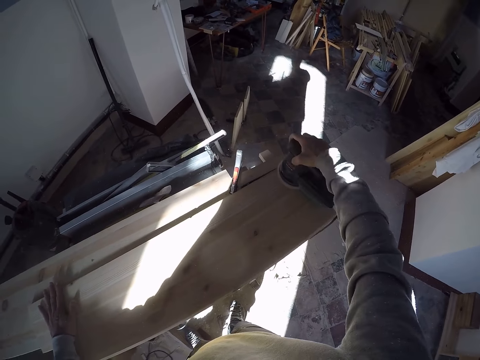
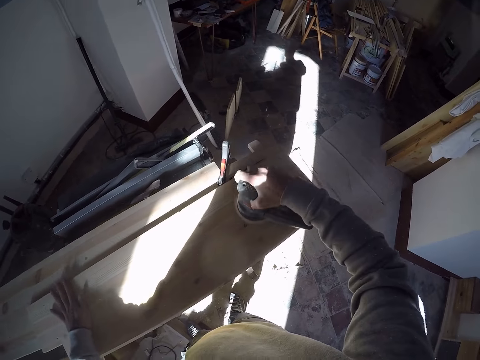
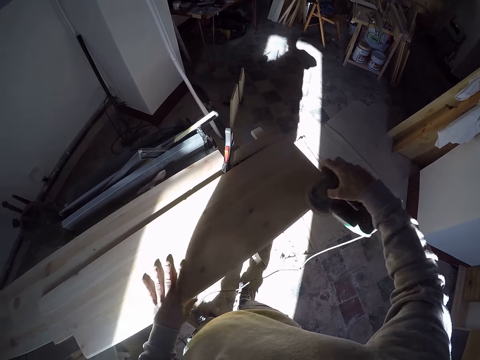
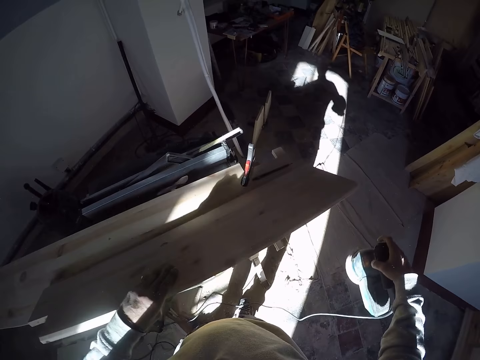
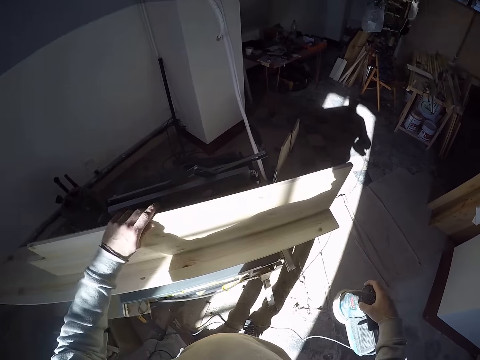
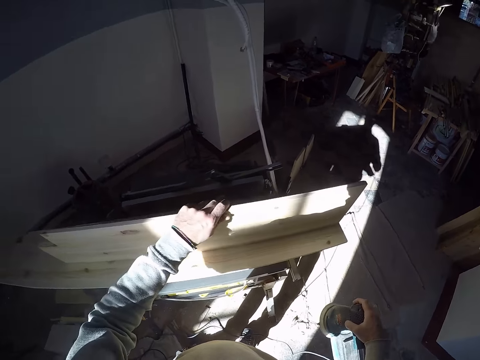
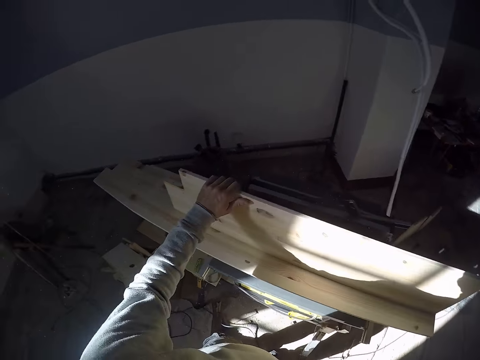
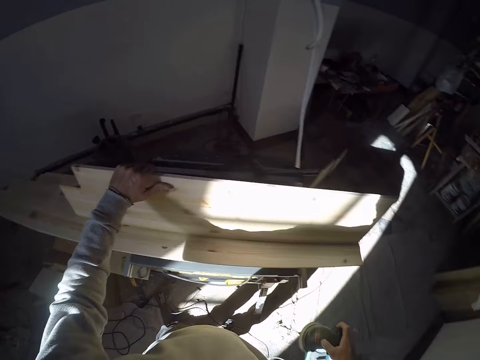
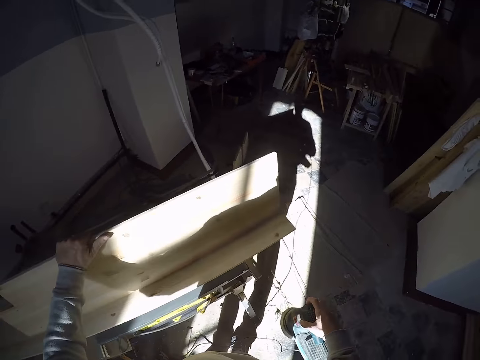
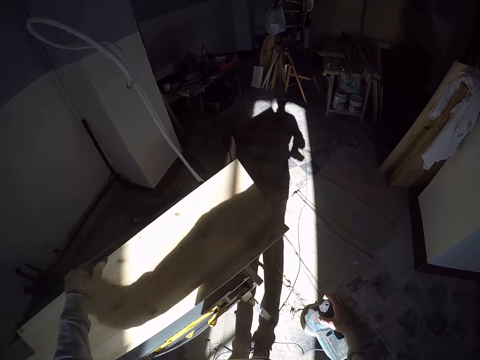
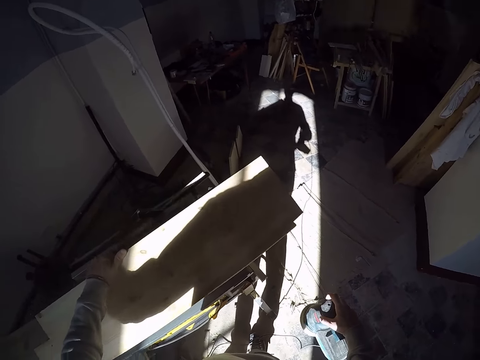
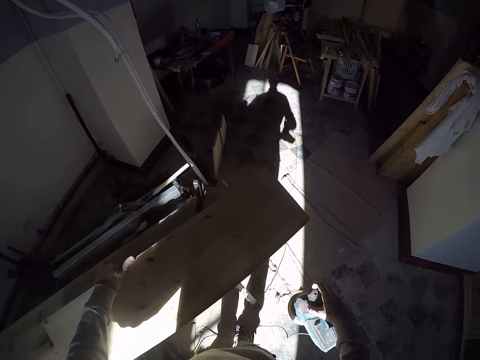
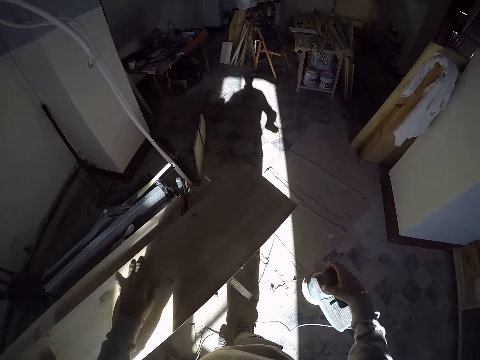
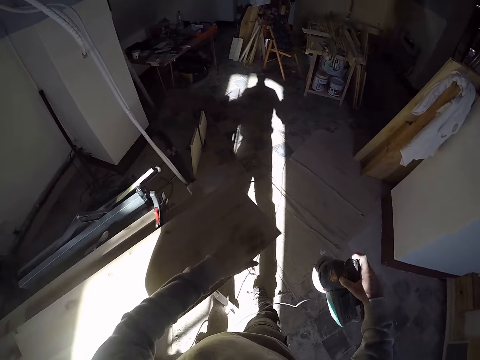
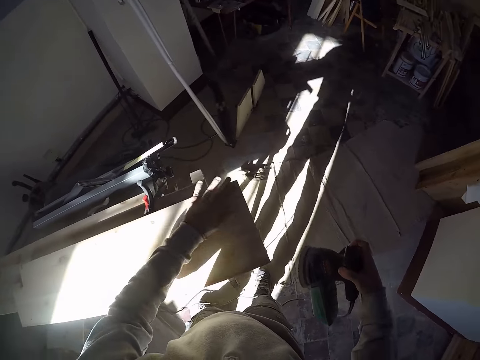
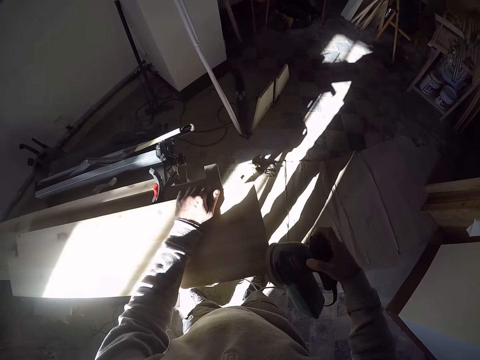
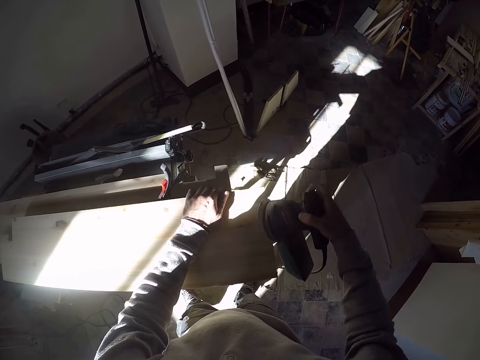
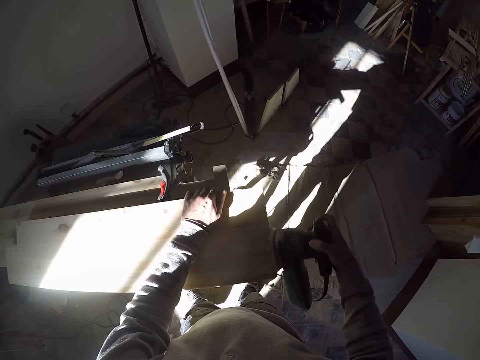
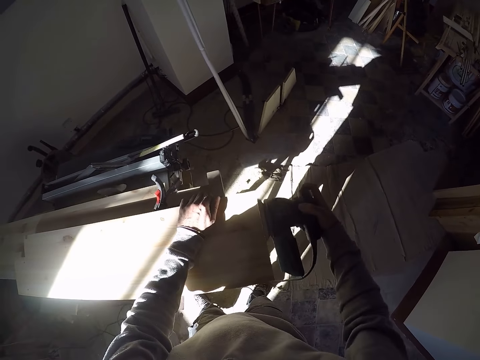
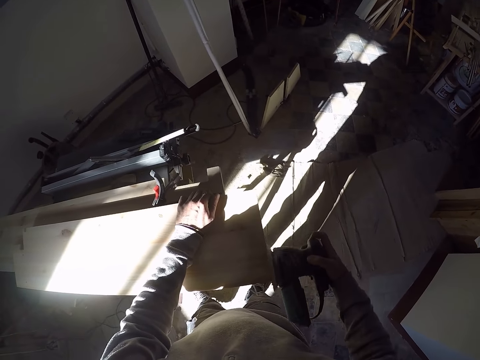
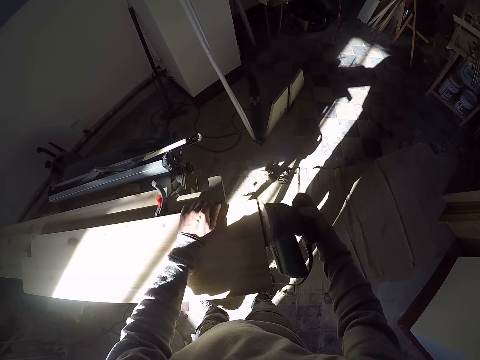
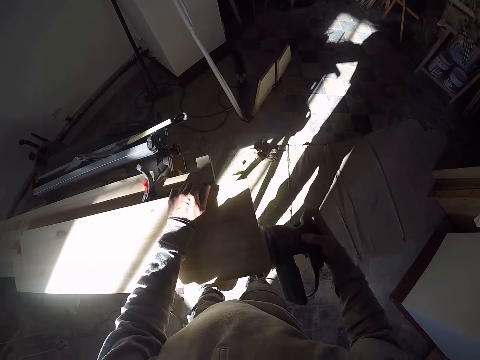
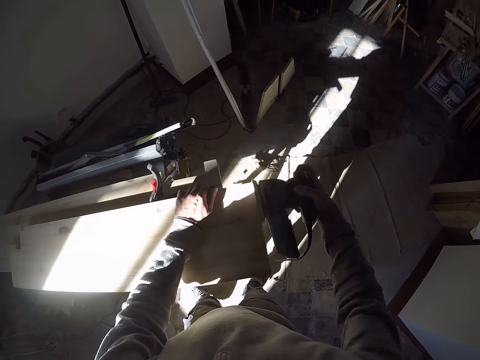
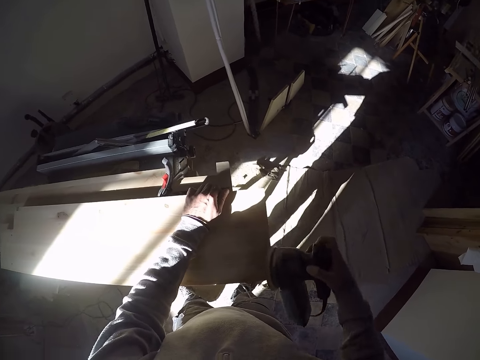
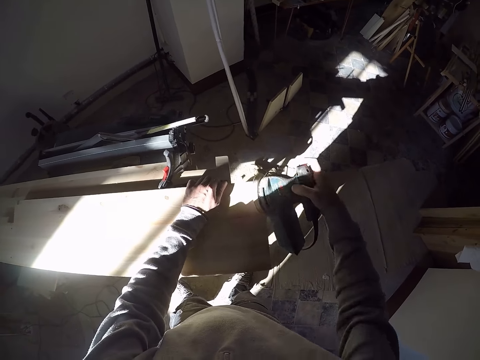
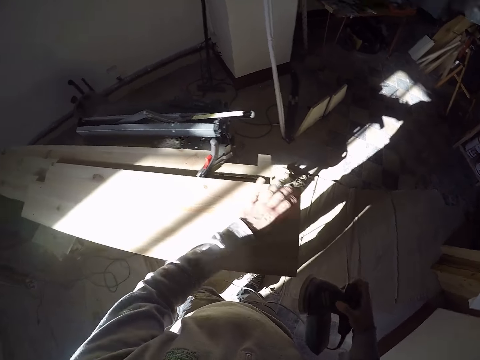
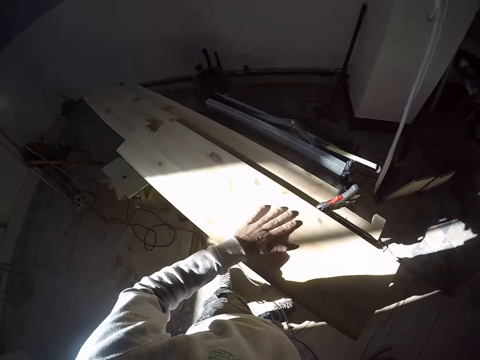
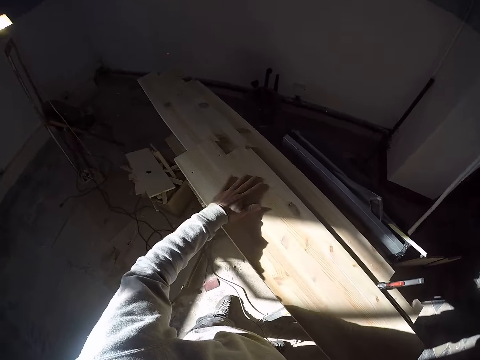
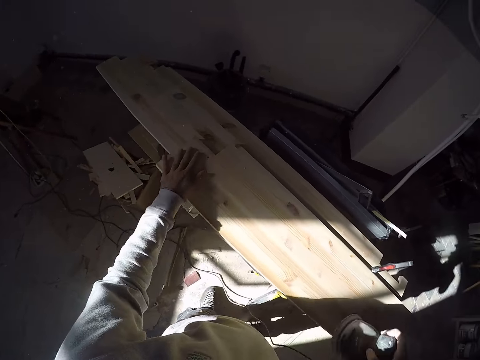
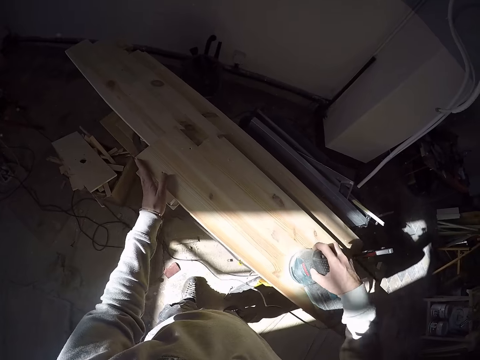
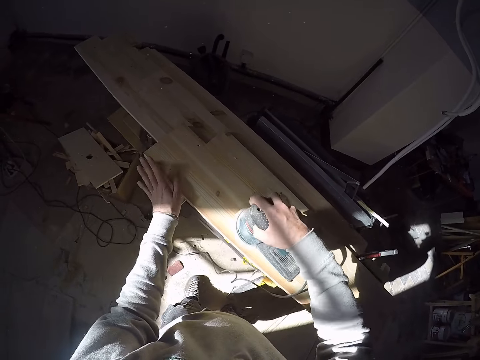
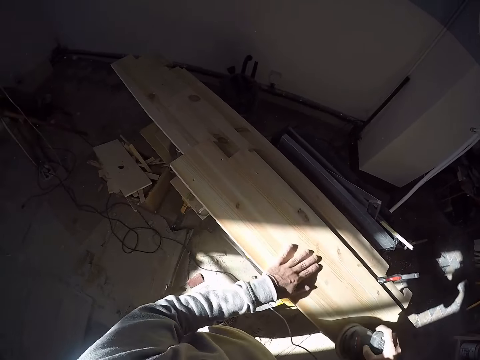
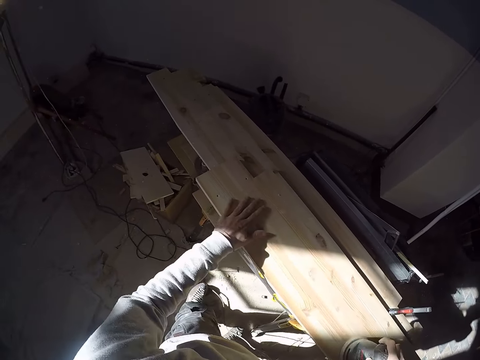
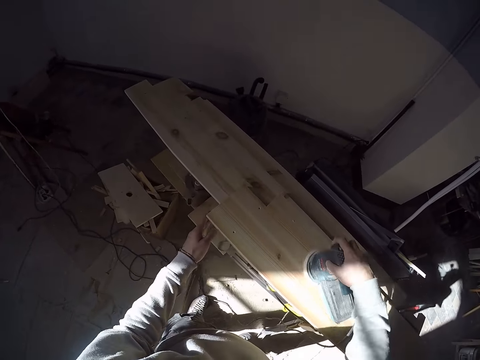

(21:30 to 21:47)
The camera wearer turns the piece of wood on the table saw with his left hand. He smoothens the piece of wood on the table saw with the wood sander in his right hand. He cleans dust particles on the piece of wood with his left hand. He smoothens the piece of wood on the table saw with the wood sander in his right hand.

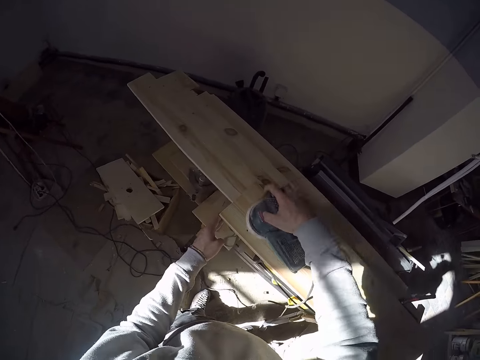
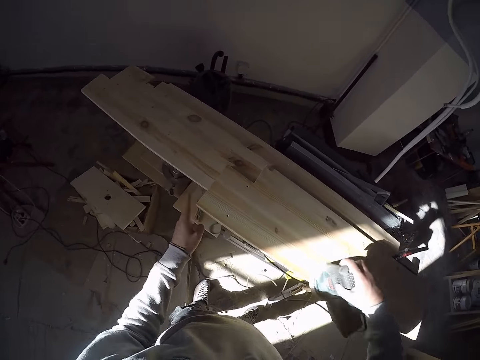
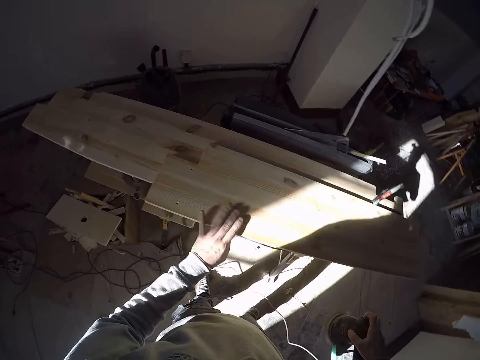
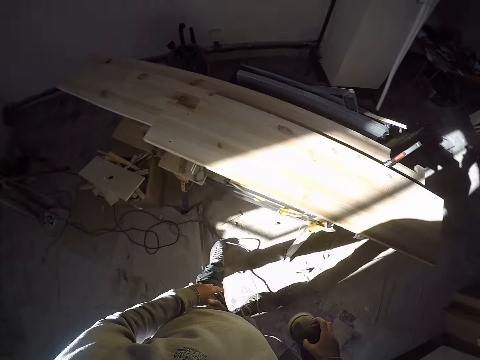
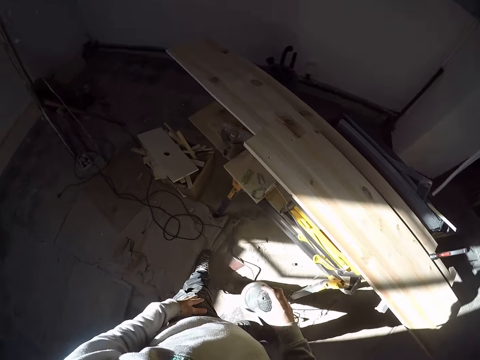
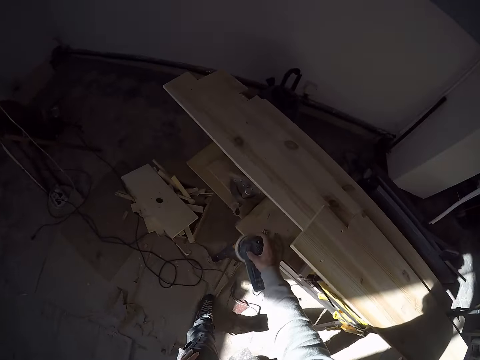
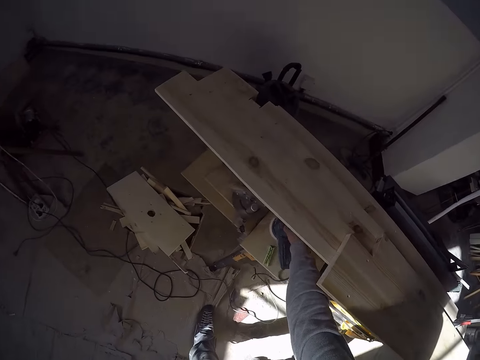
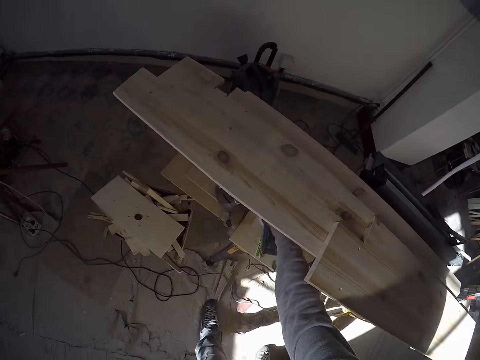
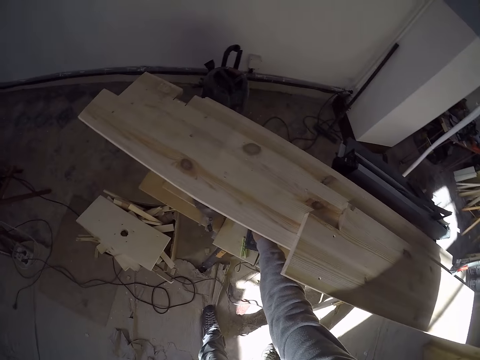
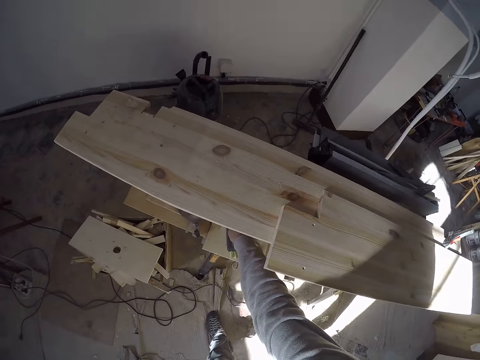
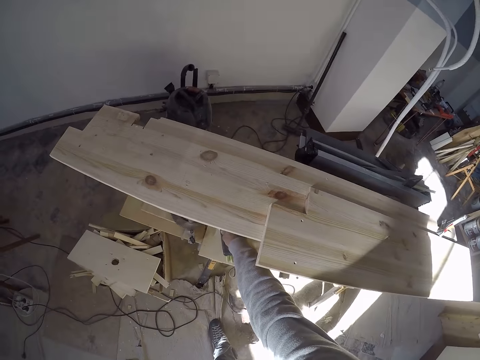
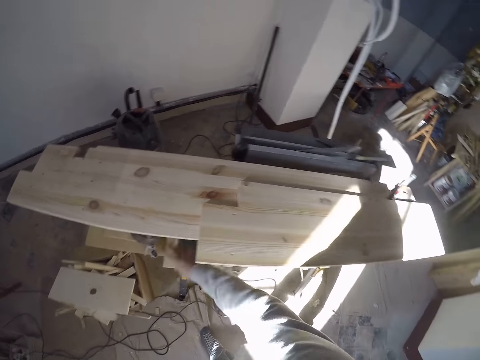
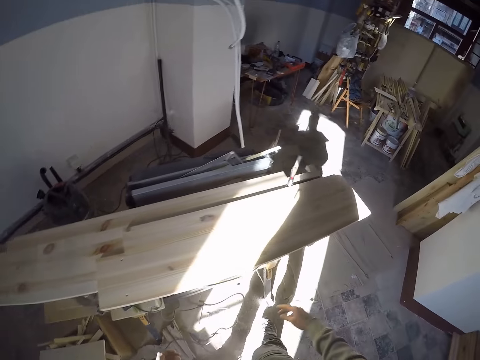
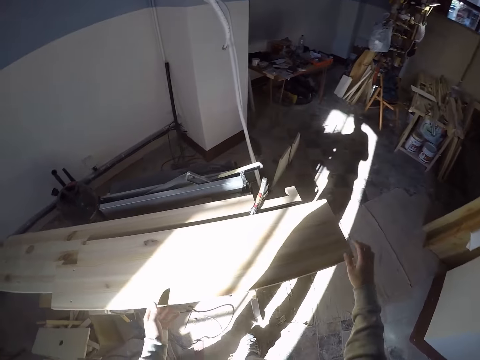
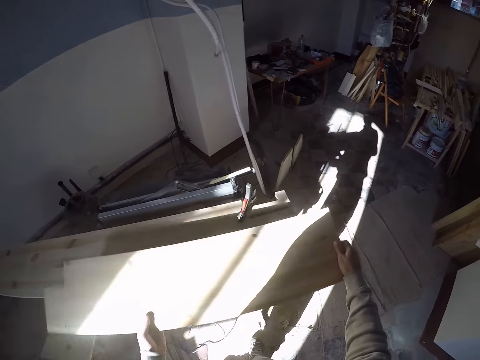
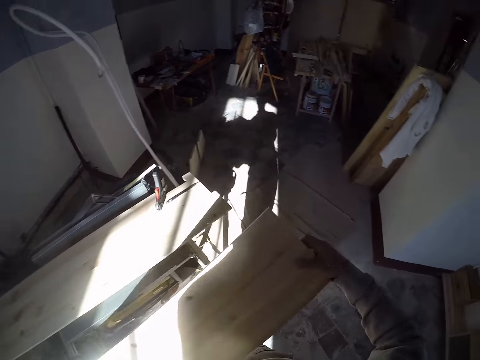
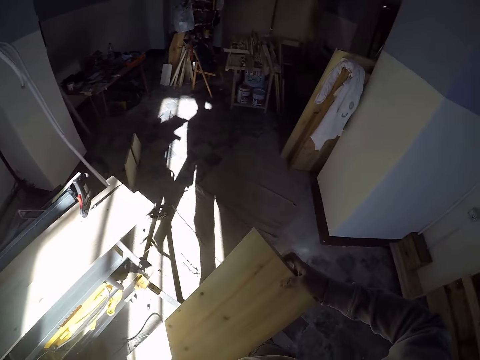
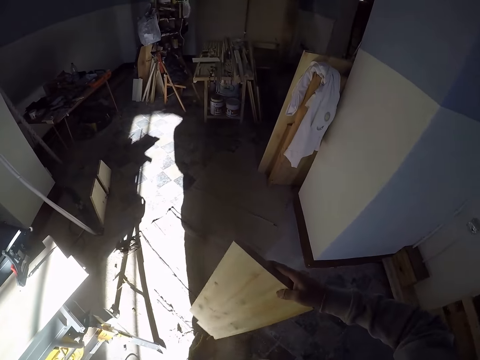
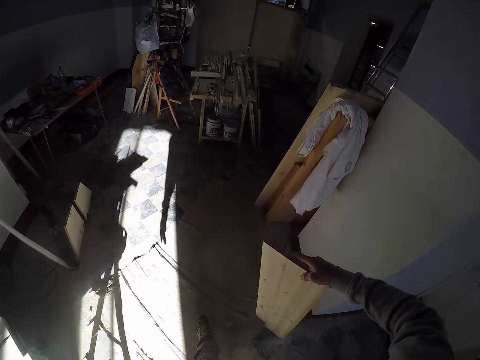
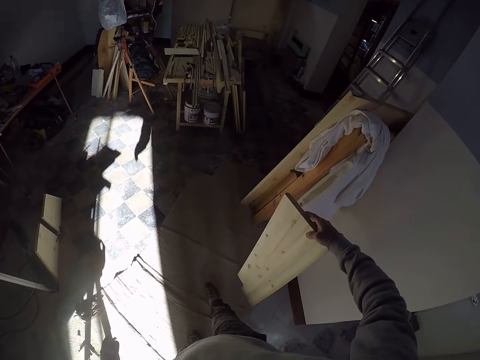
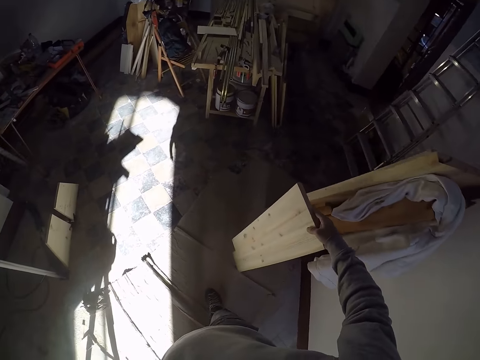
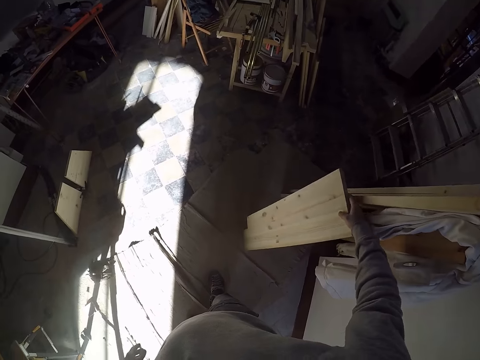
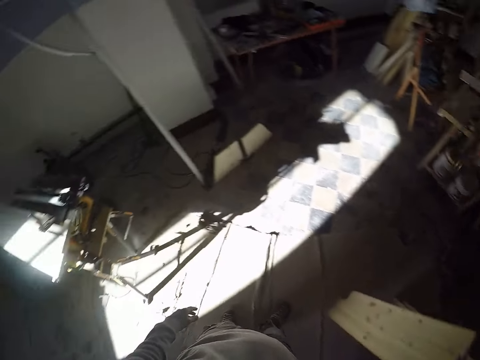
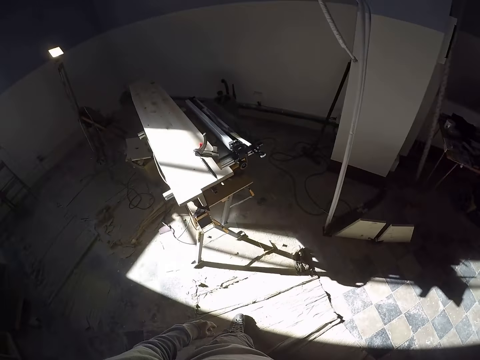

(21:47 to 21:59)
The camera wearer cleans dust particles on the piece of wood with his left hand. He drops the wood sander below the table saw with his right hand. He carries the piece of wood from the table saw with both hands. He picks up the wood. He walks around. He drops the piece of wood beside a piece of wood in the carpentry workshop, against the wall.
